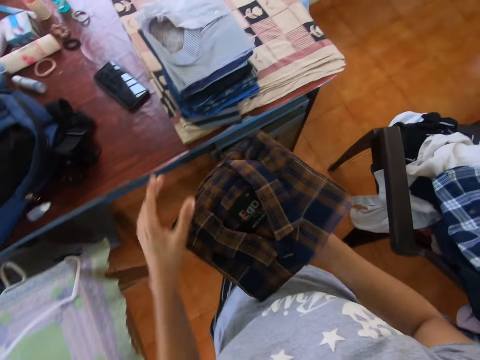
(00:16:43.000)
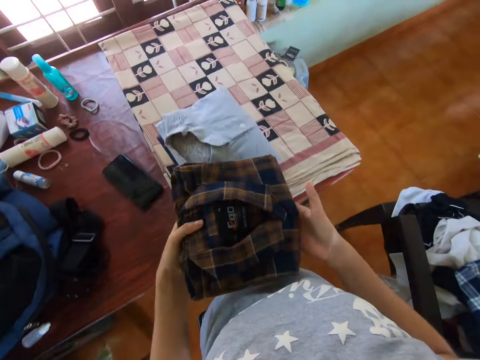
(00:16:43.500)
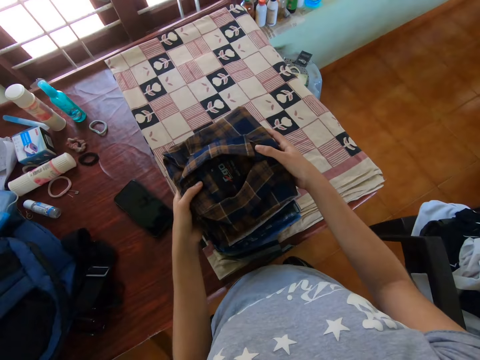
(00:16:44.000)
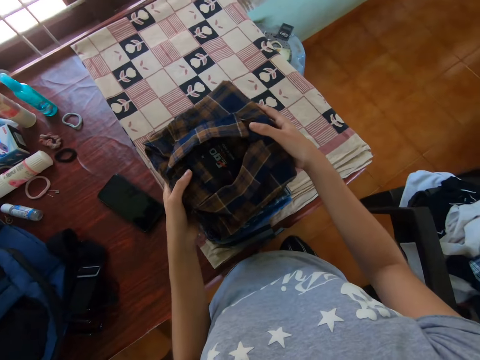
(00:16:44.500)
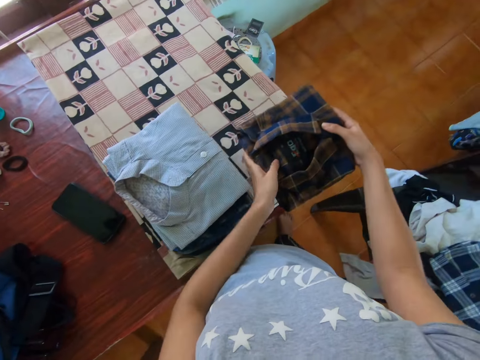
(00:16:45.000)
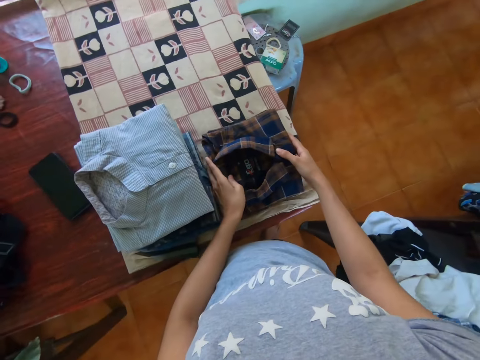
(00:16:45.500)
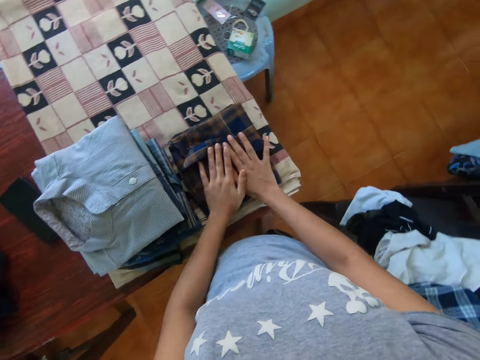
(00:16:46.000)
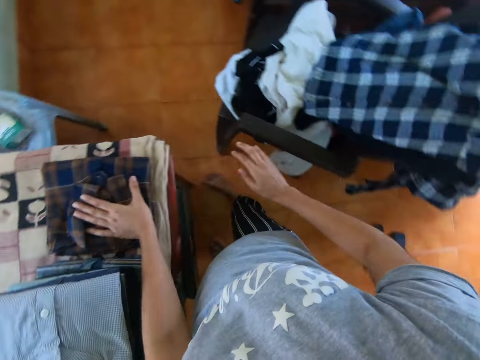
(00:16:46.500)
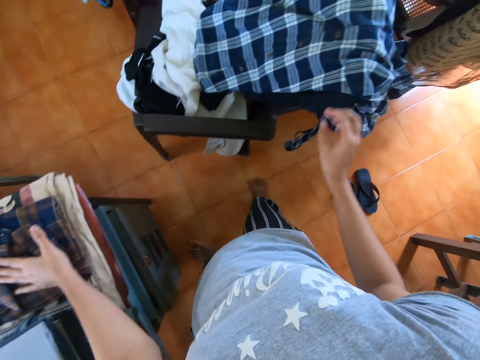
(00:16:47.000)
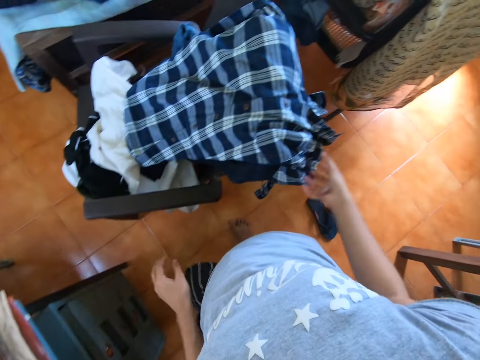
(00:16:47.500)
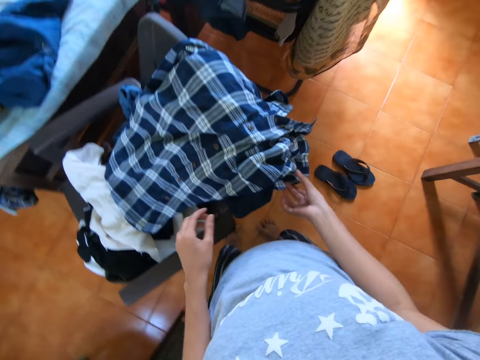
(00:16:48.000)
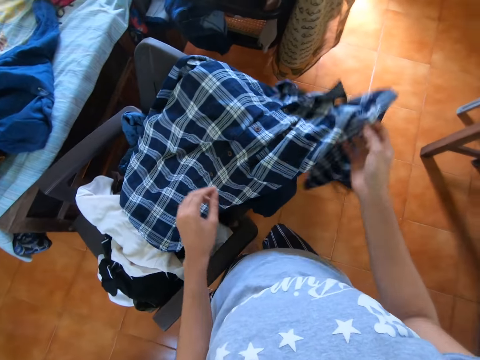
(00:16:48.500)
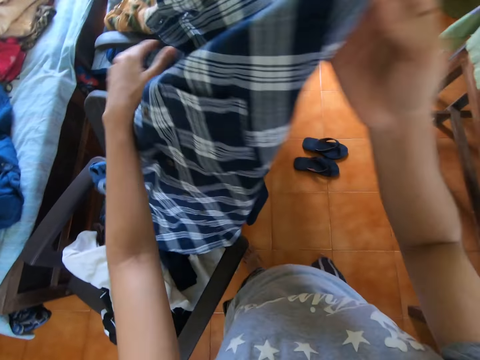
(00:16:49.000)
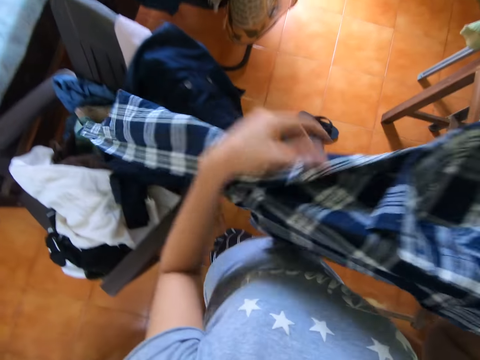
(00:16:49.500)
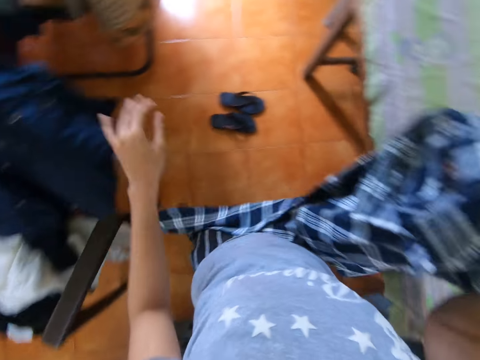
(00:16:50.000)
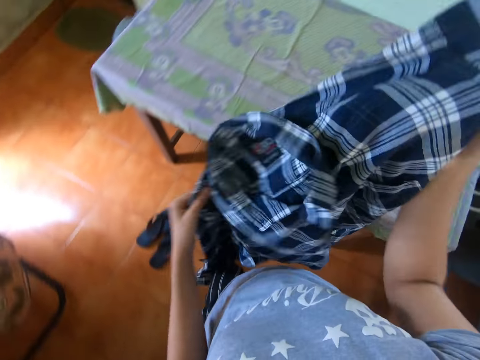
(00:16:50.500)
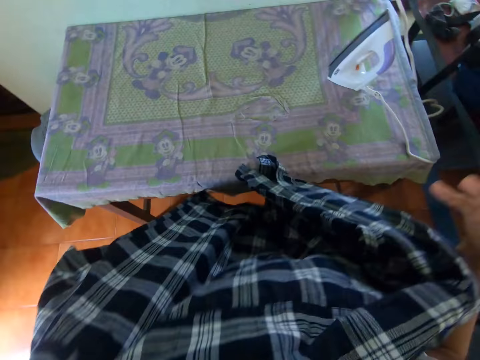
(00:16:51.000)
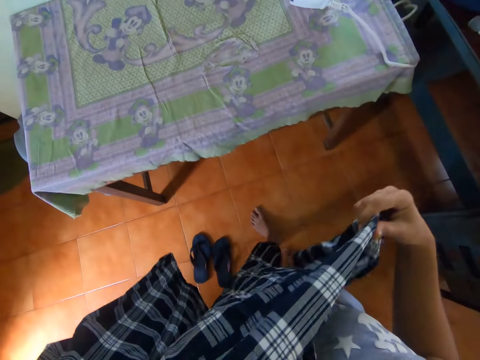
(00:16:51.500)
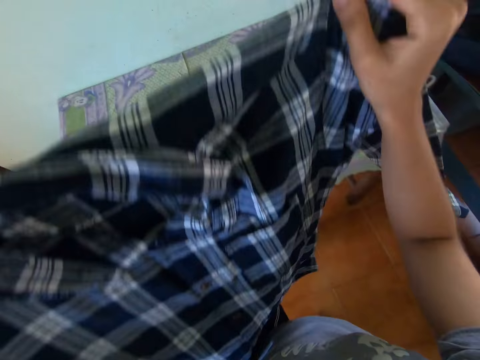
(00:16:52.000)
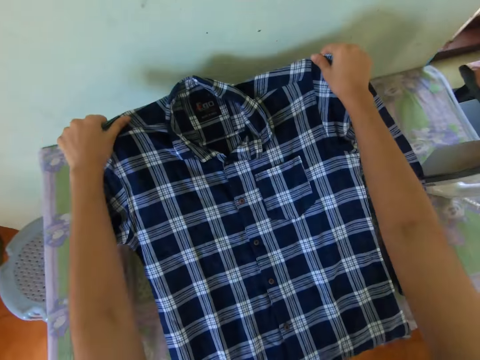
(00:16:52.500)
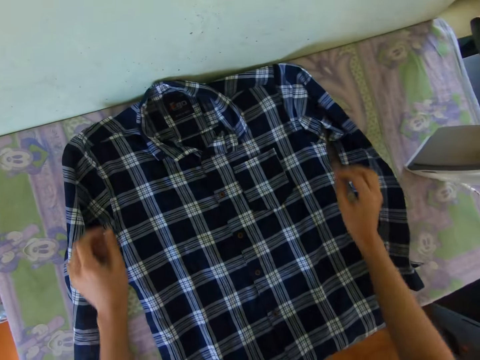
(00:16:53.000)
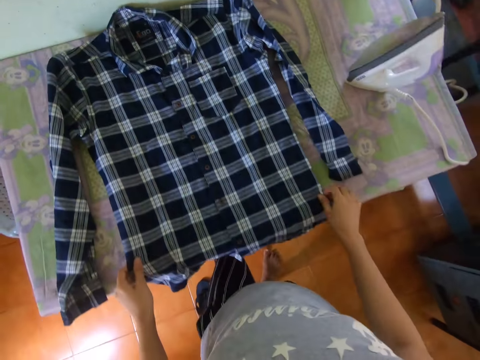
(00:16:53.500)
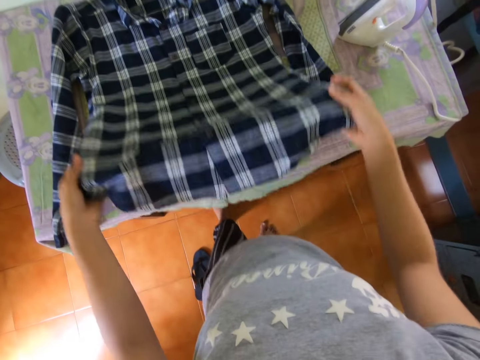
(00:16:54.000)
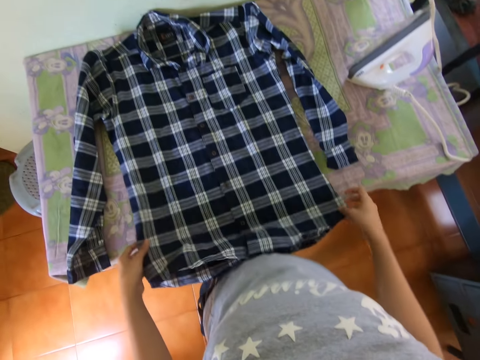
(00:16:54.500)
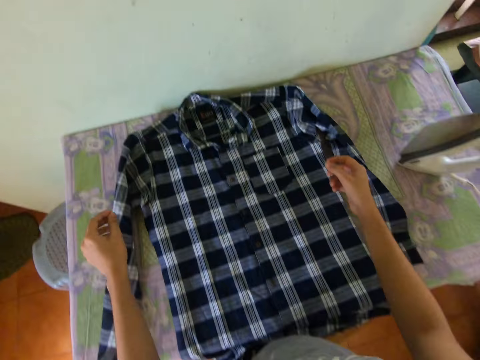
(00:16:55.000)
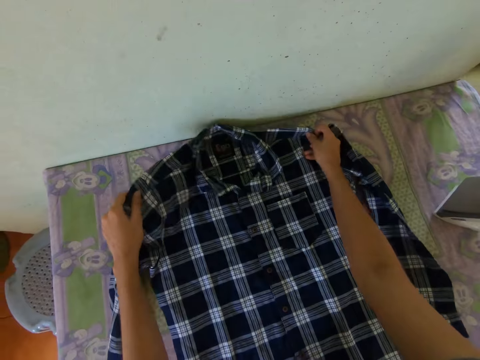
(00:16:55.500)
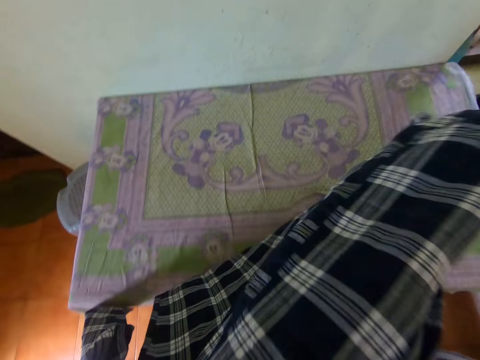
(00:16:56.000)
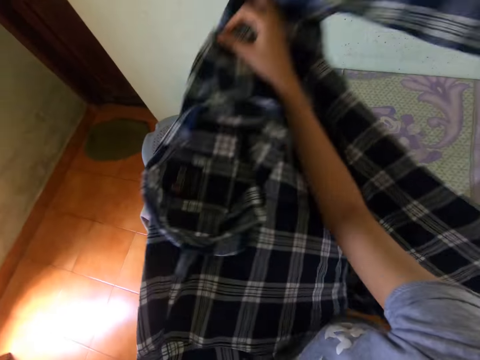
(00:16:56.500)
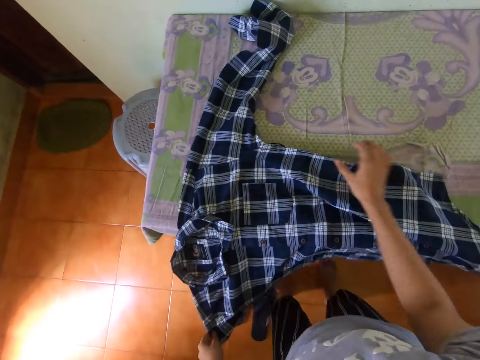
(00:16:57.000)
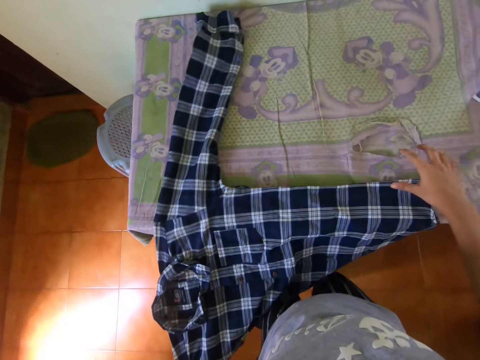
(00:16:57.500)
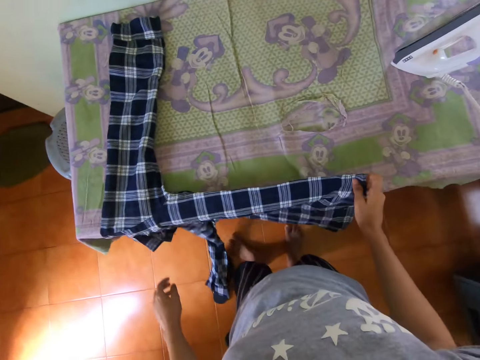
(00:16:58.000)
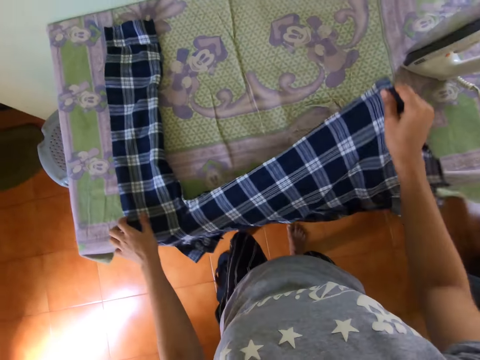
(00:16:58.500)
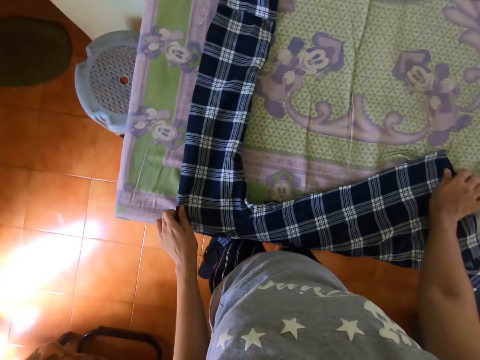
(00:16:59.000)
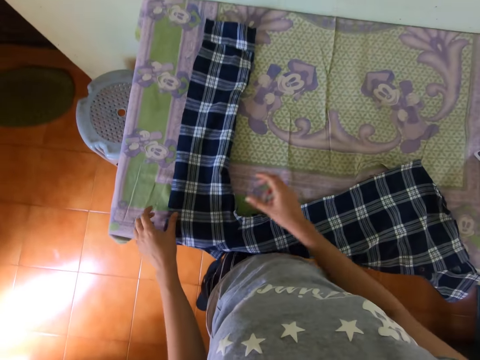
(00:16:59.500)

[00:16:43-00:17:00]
The camera wearer moves. They put the cloth aside on the table. They move. They take the cloth from the table. They put the cloth on the table. They set the shirt well. They turn the shirt.

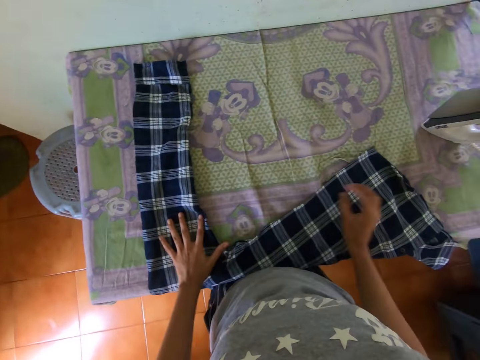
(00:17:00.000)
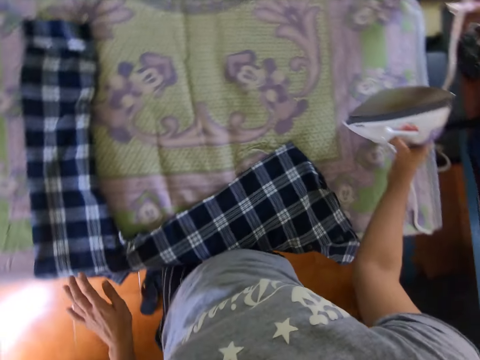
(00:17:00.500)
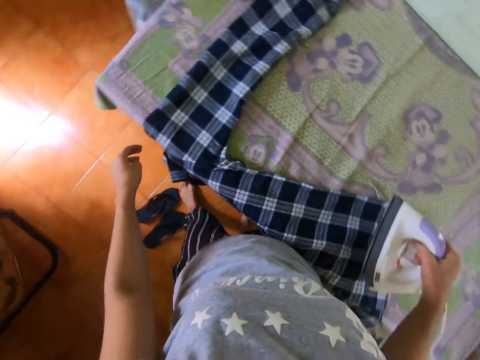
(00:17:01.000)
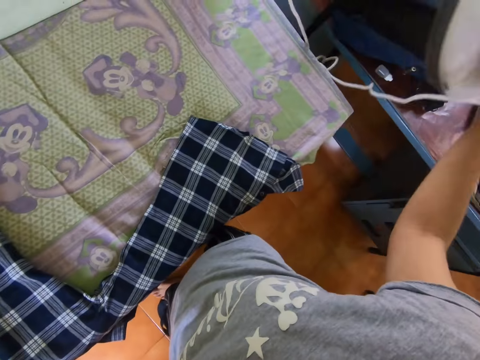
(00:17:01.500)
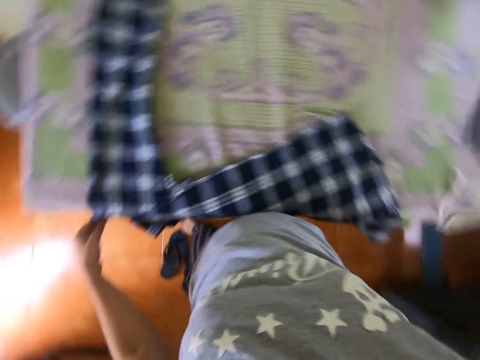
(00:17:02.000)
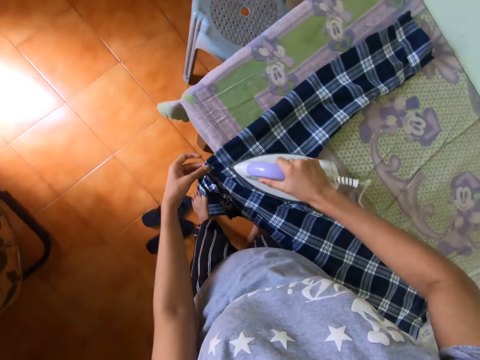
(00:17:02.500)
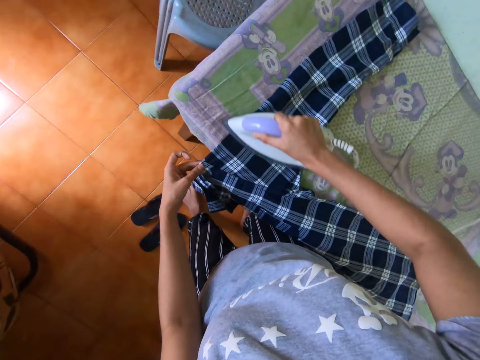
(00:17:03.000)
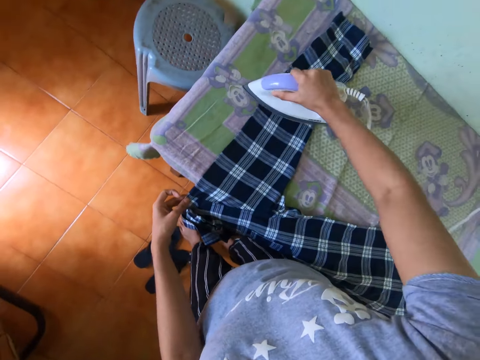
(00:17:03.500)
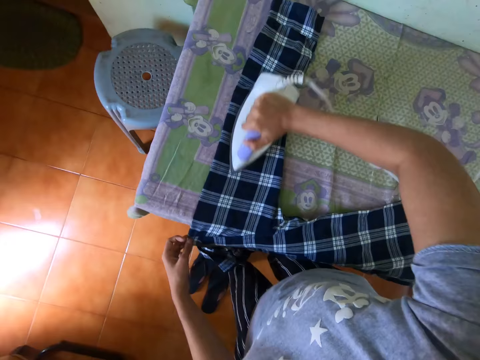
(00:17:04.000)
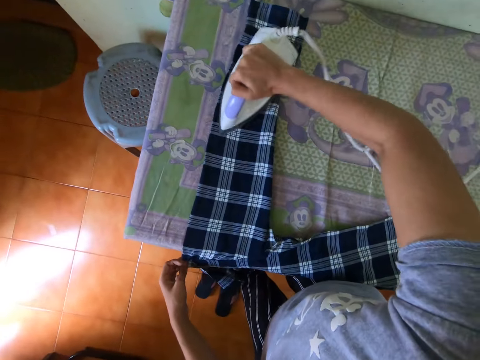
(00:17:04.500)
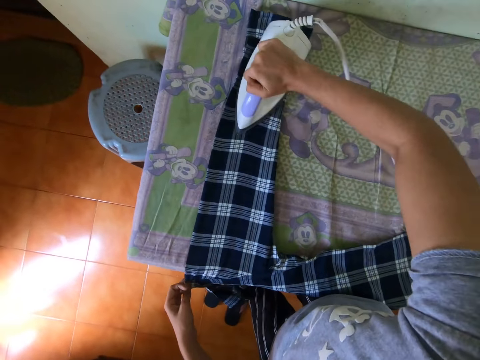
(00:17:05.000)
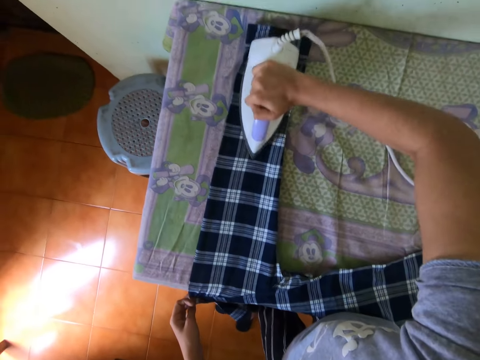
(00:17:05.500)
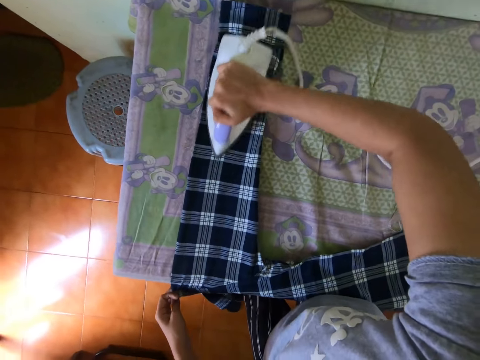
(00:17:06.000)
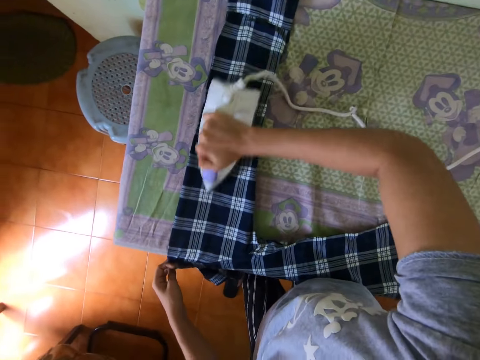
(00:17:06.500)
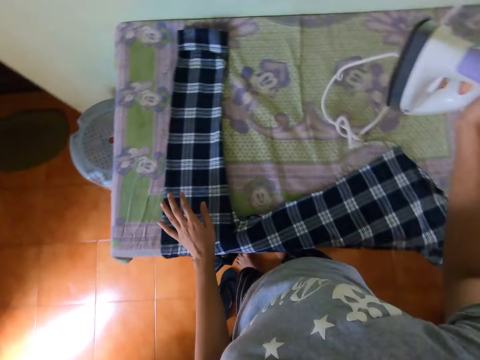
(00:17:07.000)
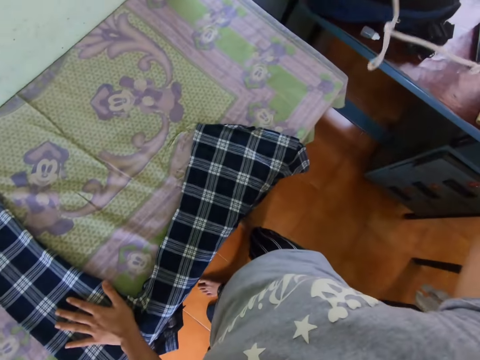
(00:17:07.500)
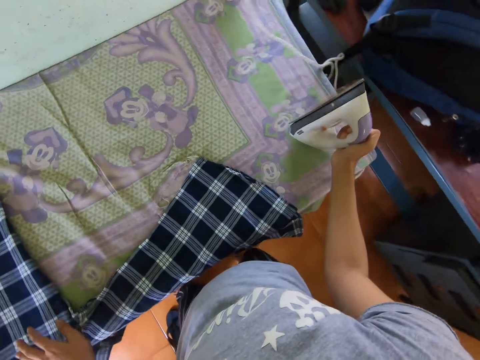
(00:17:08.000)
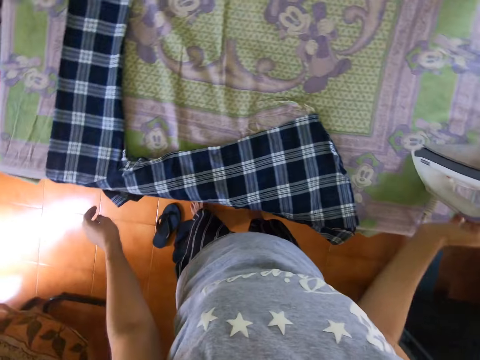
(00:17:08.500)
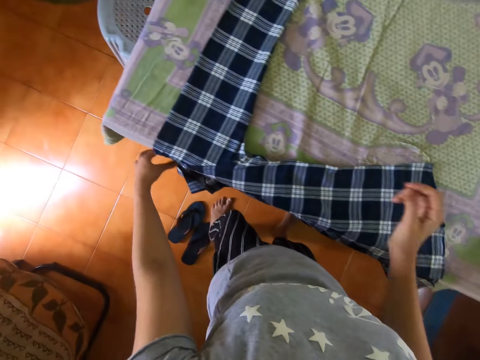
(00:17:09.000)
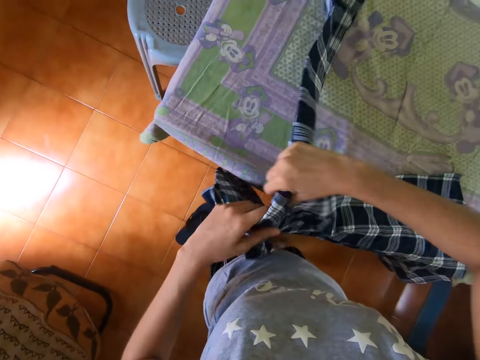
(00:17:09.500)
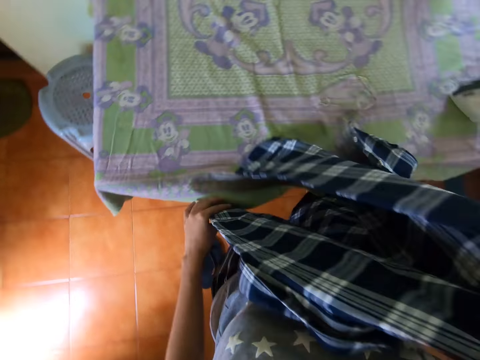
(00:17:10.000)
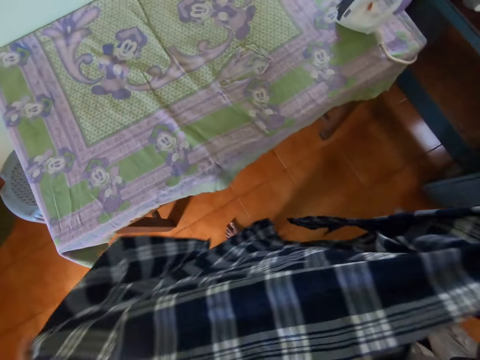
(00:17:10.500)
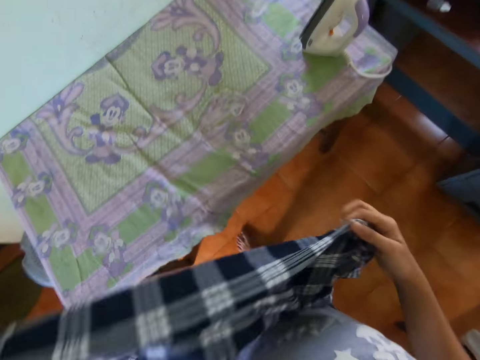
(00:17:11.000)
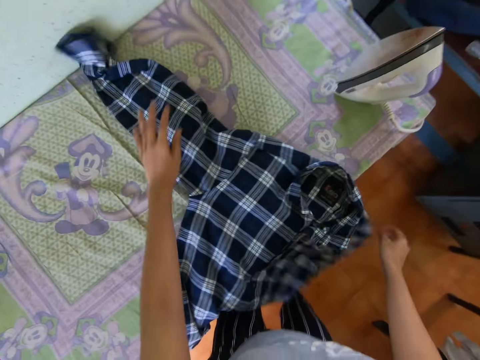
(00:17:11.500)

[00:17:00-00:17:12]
The camera wearer takes the iron box from the table. They iron the cloth or shirt with the iron box. They put the iron box on the table. They pick the shirt and turn the shirt.
